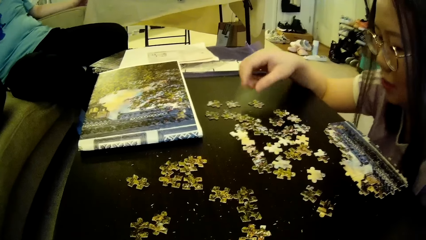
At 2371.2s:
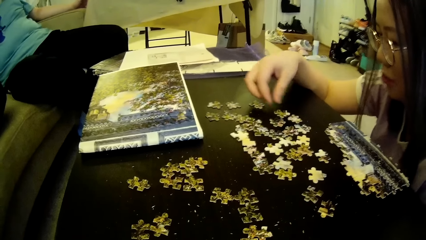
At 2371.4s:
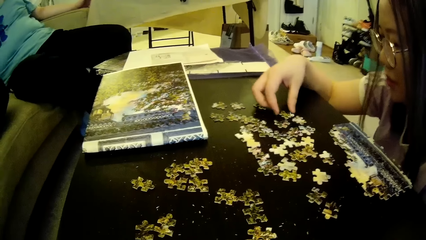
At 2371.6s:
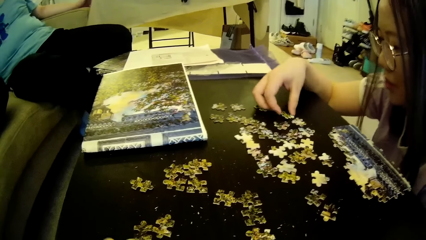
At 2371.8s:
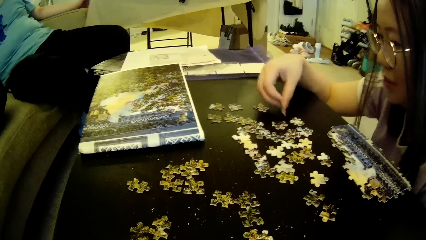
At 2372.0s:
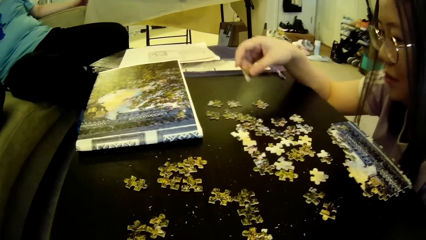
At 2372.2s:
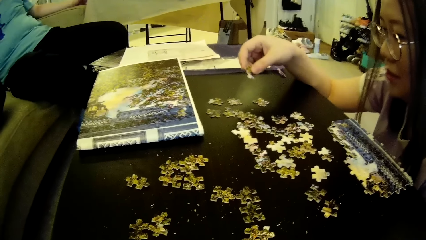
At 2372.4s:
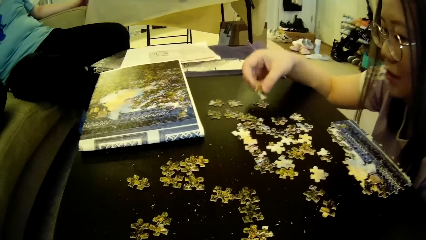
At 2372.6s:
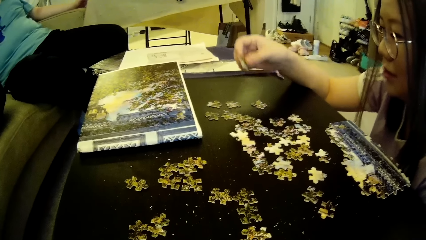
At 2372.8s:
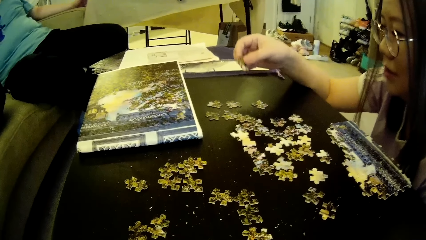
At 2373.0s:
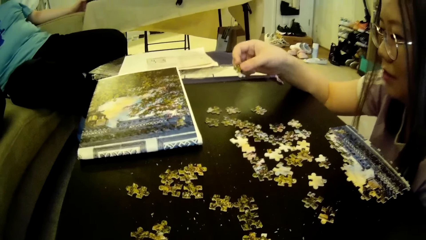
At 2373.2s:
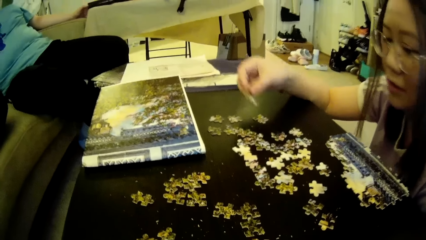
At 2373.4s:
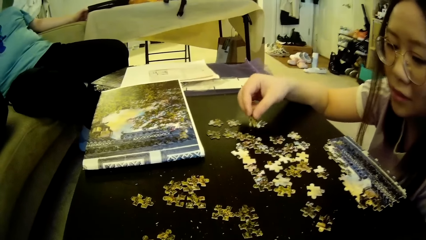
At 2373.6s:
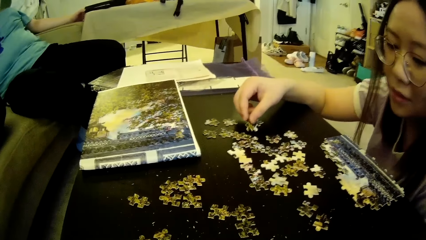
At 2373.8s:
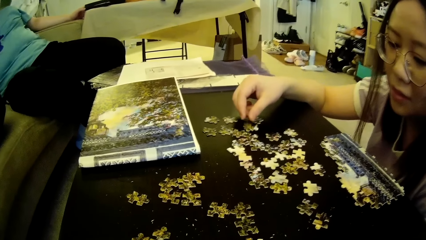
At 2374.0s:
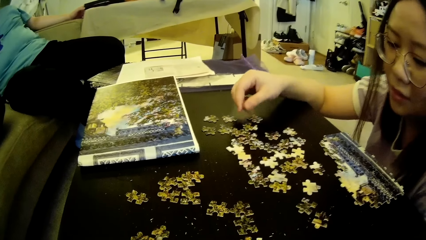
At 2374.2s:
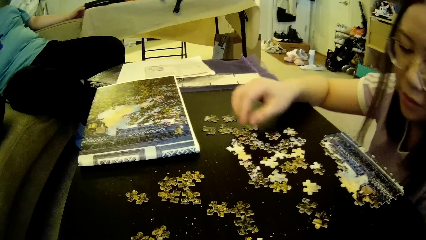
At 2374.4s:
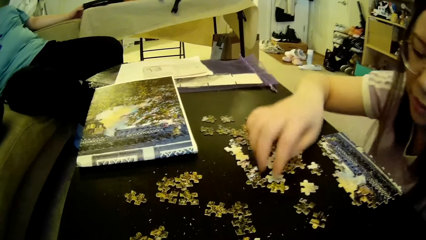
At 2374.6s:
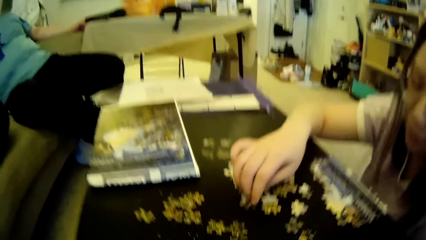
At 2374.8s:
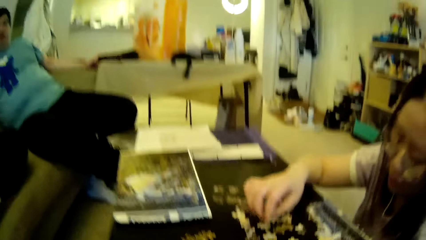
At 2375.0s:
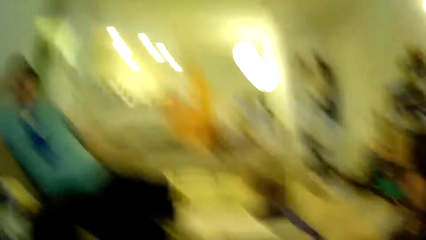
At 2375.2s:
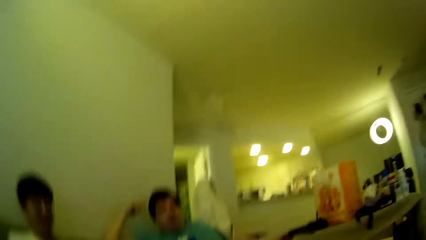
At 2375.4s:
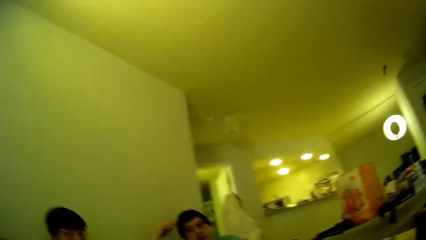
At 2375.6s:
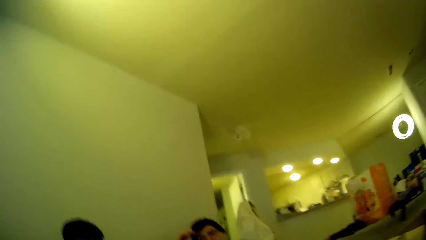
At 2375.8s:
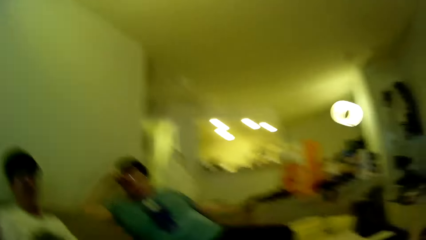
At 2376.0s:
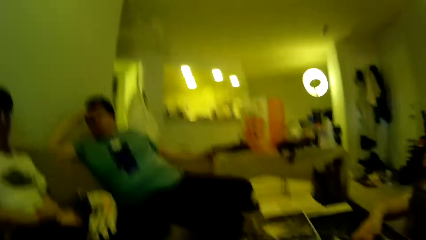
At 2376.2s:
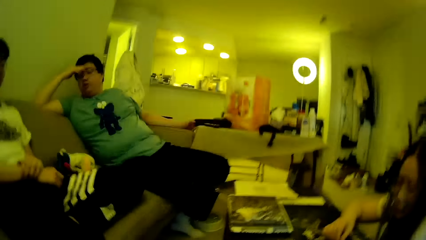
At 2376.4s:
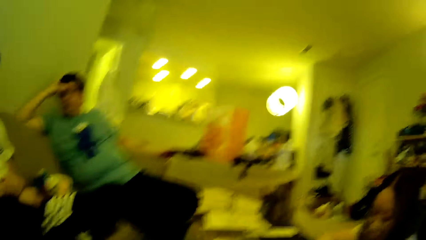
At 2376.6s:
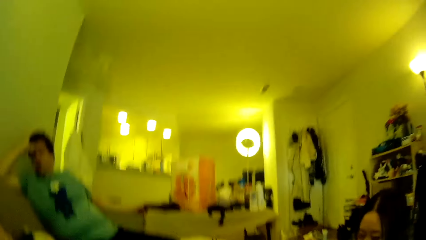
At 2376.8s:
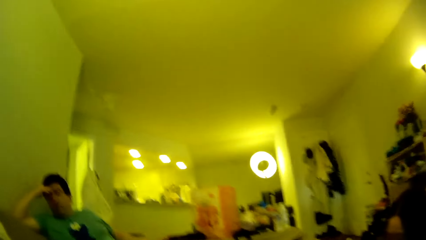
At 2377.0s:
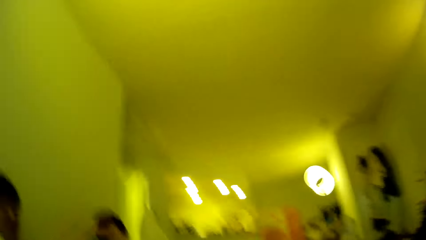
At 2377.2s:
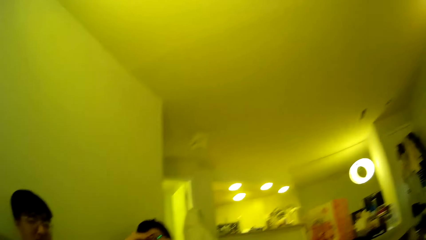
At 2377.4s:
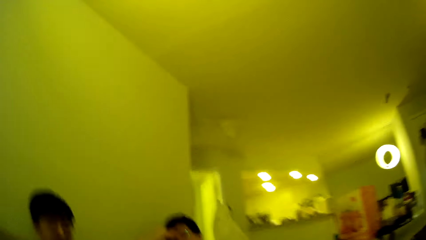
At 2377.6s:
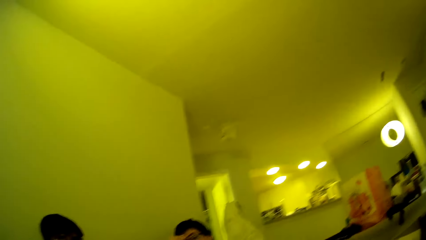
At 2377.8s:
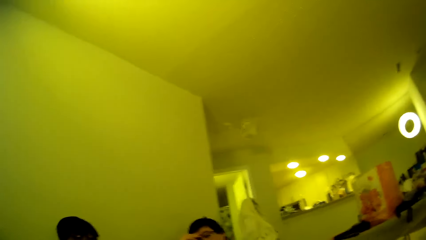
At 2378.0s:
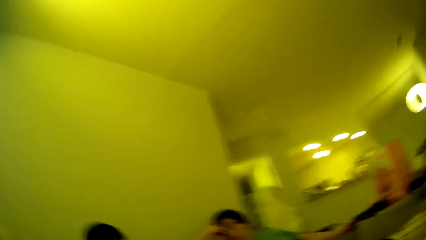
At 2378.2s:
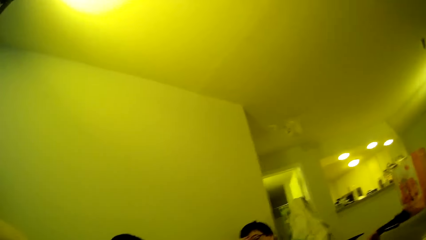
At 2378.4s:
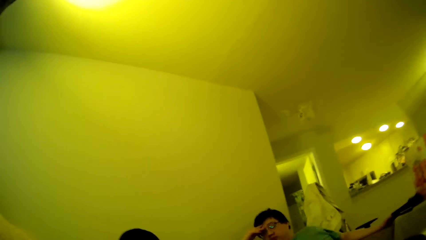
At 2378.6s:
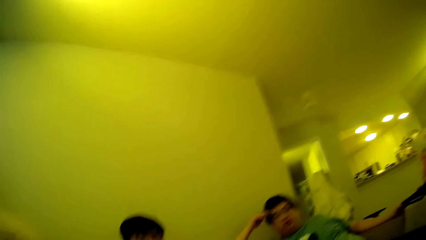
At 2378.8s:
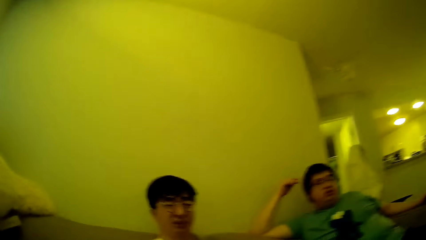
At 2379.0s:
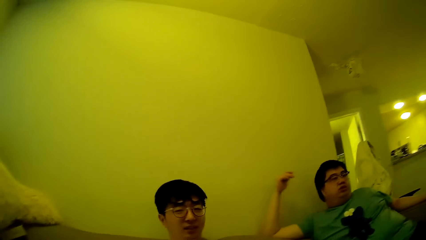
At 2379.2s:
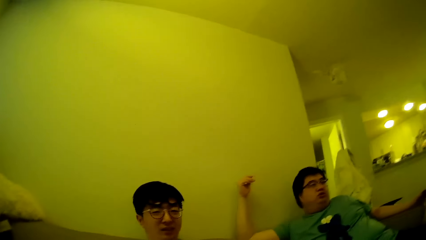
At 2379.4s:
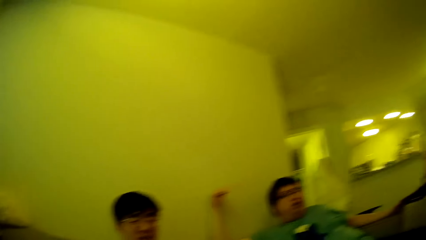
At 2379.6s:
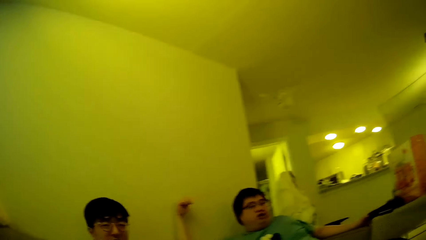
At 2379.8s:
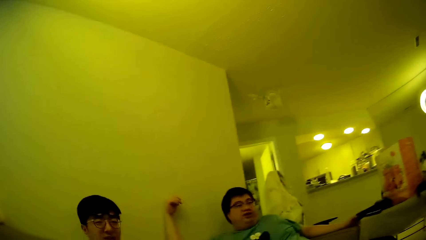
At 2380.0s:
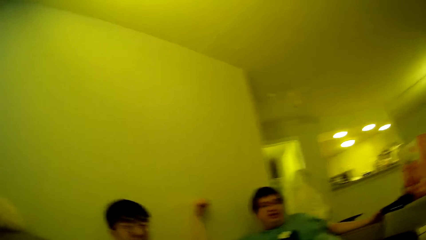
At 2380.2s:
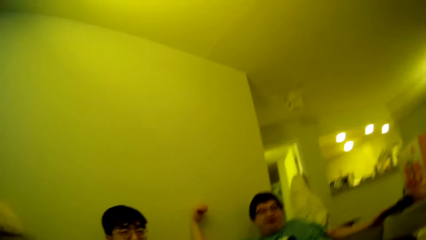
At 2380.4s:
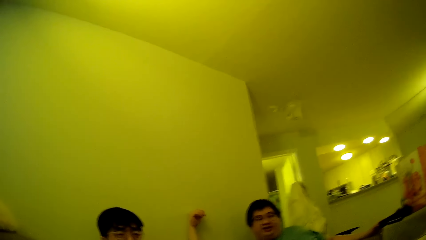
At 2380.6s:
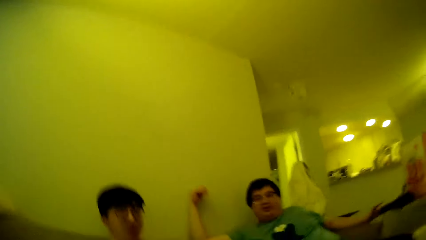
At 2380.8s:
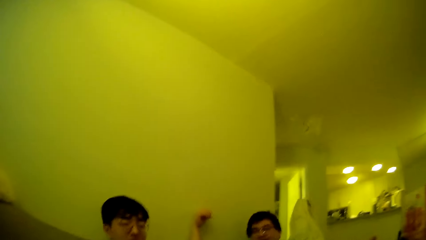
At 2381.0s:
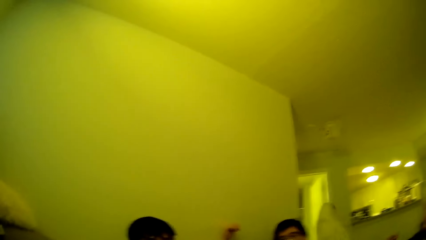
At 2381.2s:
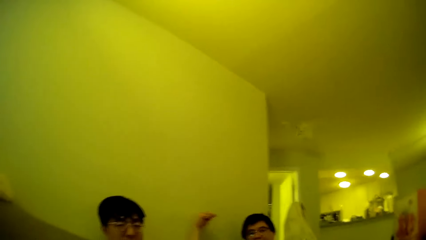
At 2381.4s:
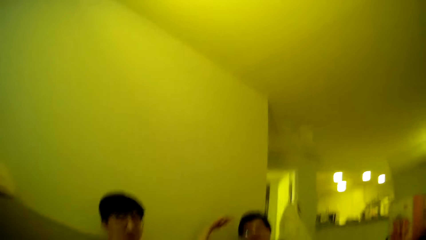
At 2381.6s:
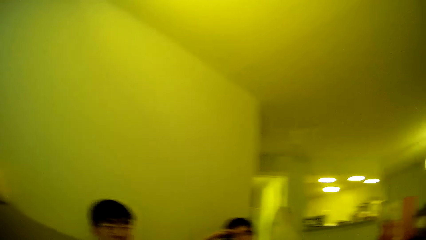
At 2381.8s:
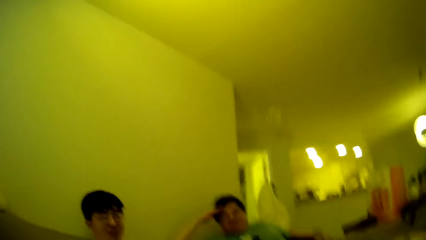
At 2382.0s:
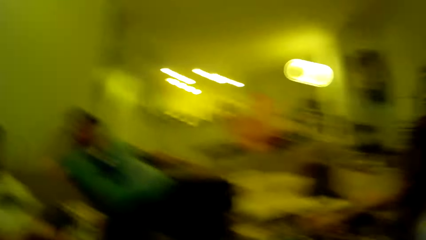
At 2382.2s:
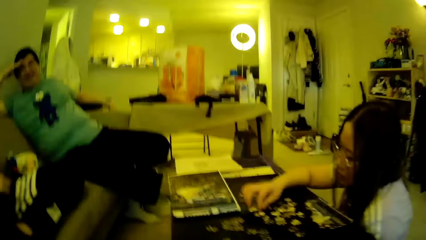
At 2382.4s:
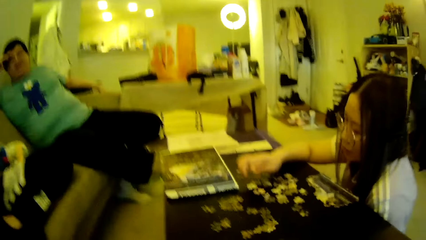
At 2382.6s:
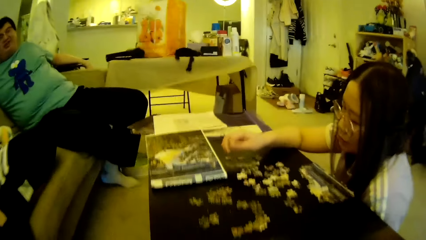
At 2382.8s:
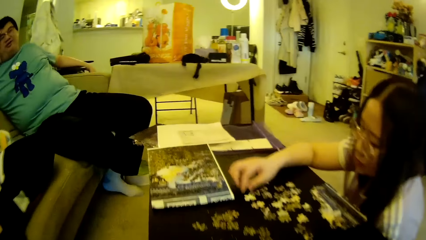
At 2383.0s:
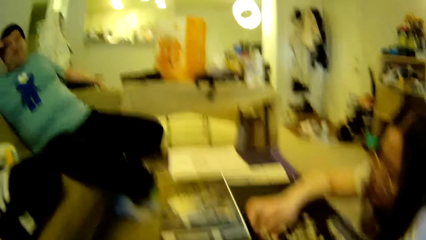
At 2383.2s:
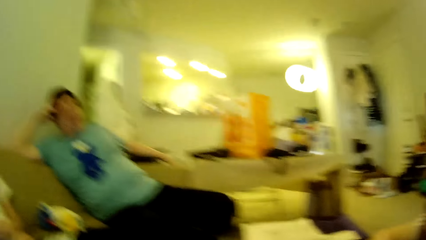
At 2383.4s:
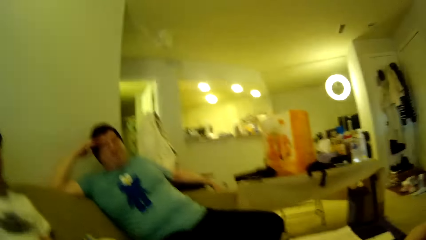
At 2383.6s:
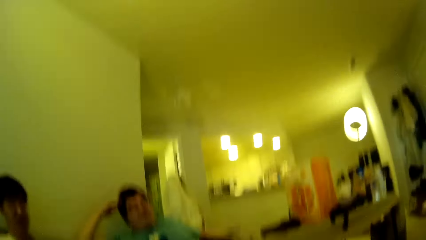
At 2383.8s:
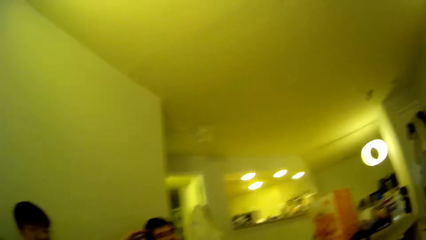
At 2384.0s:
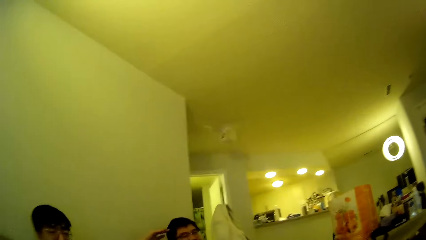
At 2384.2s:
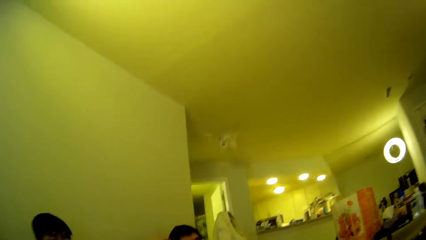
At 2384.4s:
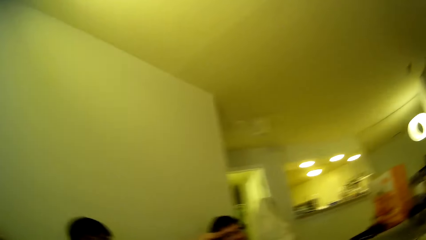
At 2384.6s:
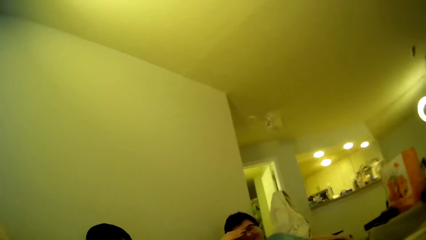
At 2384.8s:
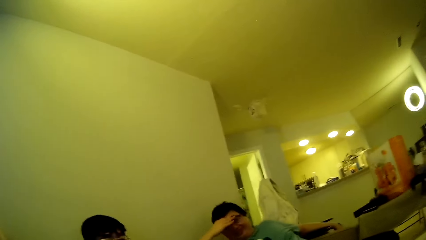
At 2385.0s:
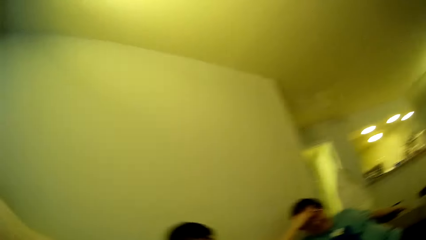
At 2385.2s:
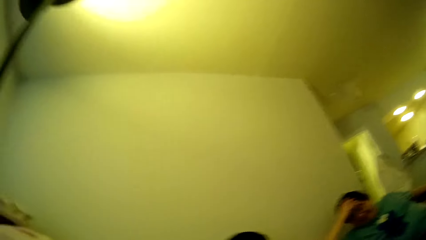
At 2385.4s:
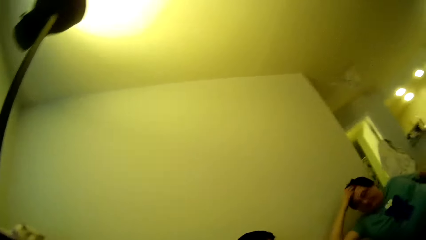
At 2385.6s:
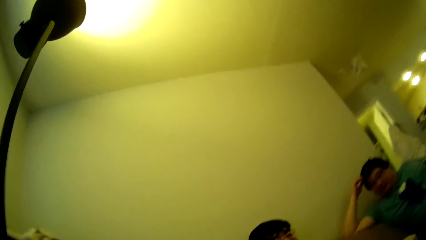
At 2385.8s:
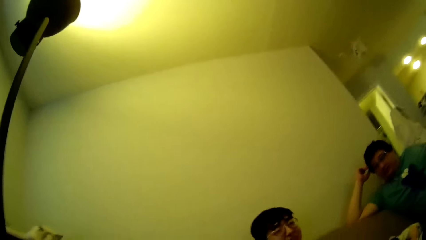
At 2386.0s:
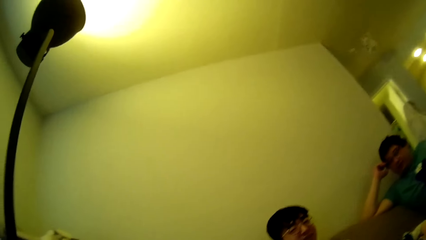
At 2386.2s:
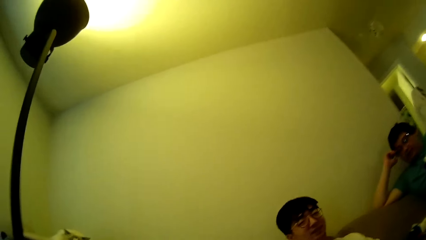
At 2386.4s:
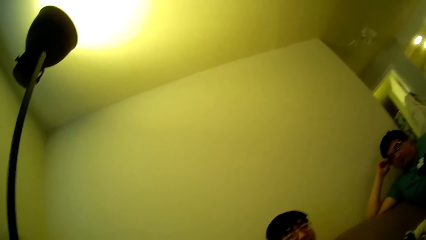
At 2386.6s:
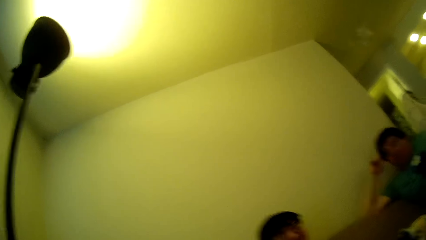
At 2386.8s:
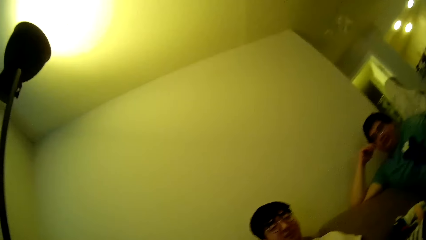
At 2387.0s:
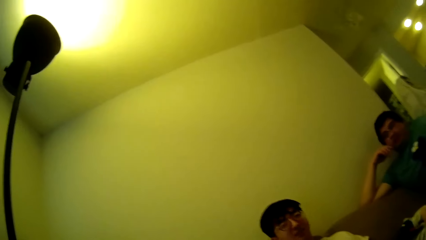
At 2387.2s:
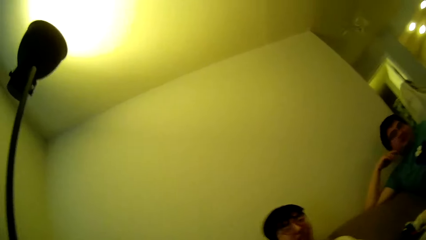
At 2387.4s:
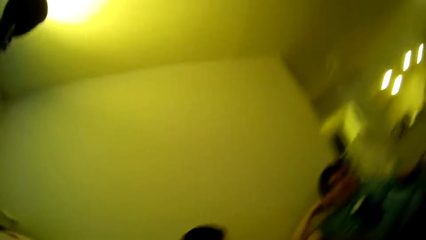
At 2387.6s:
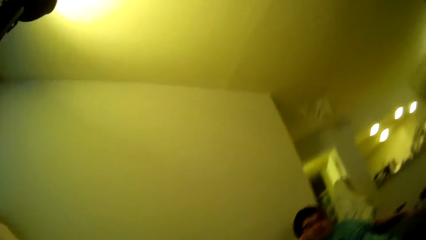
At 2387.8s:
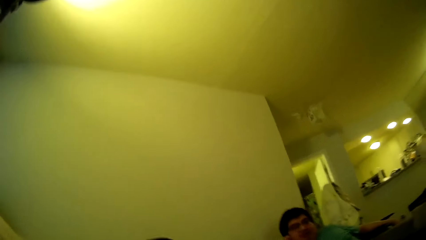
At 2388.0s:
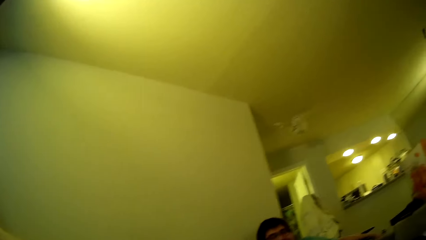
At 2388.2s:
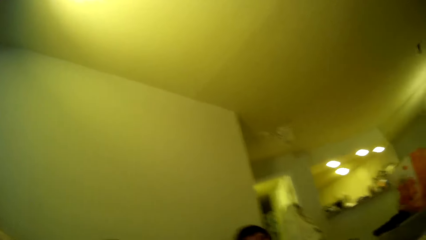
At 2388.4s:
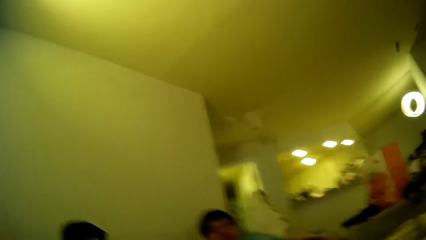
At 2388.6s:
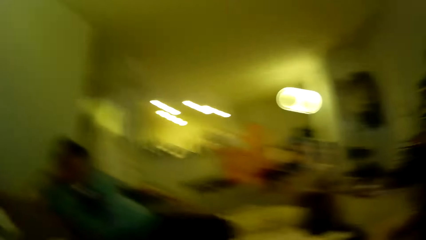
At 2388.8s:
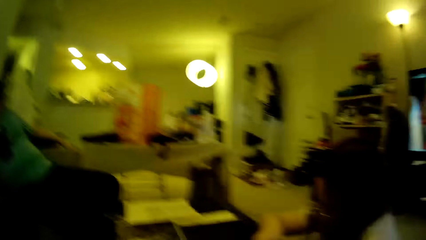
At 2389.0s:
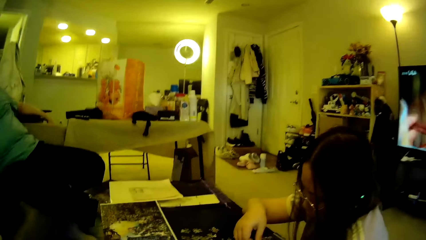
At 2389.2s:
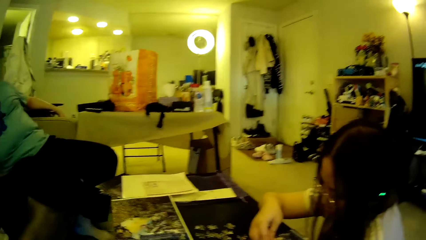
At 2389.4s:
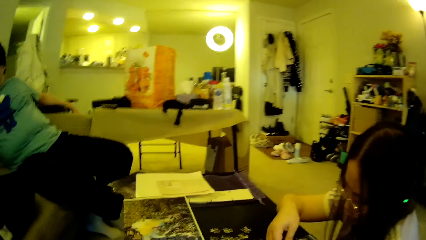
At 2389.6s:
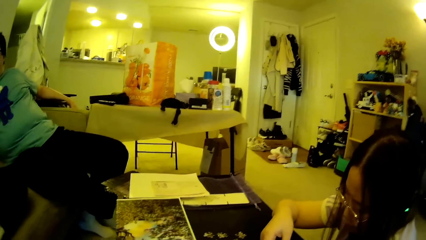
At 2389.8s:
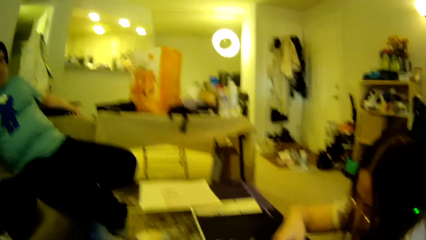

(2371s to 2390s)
A lady lifts a puzzle piece from the table and drops the puzzle piece on the table. The camera wearer looks around in the house. A man removes a hand from the head. The camera wearer looks around. The lady adjusts the puzzle pieces on the table. The man adjusts his hair using a hand.
